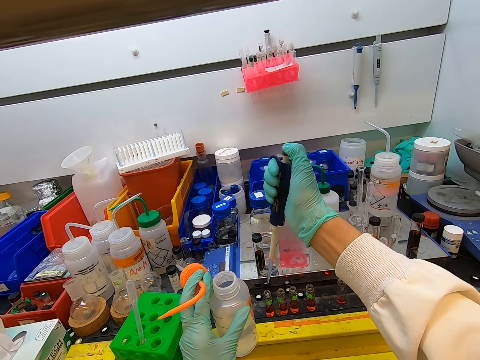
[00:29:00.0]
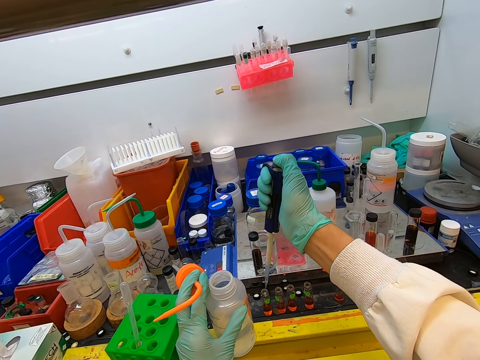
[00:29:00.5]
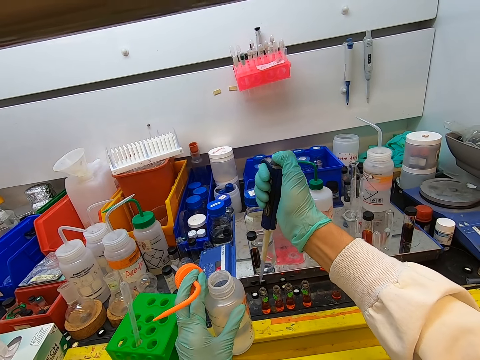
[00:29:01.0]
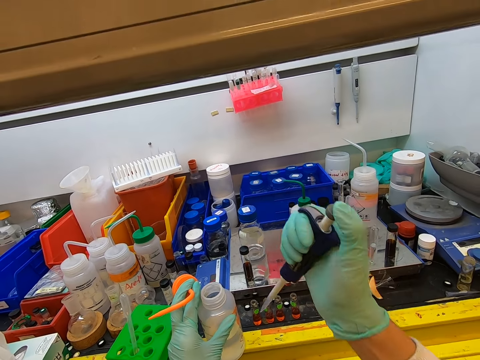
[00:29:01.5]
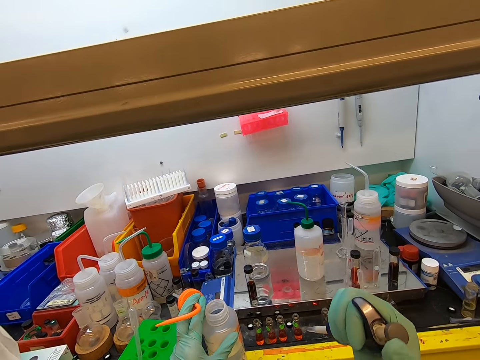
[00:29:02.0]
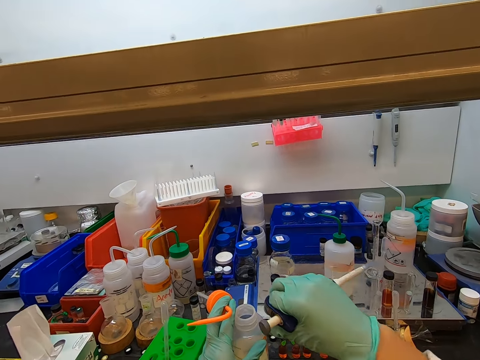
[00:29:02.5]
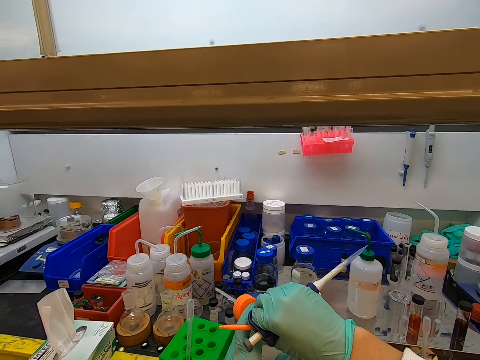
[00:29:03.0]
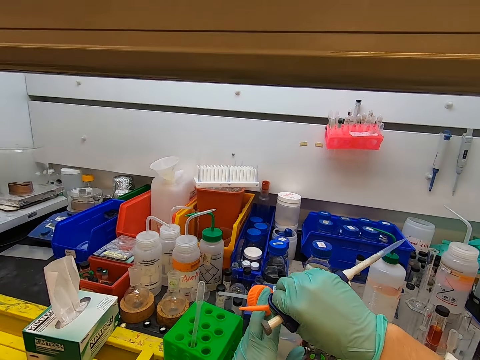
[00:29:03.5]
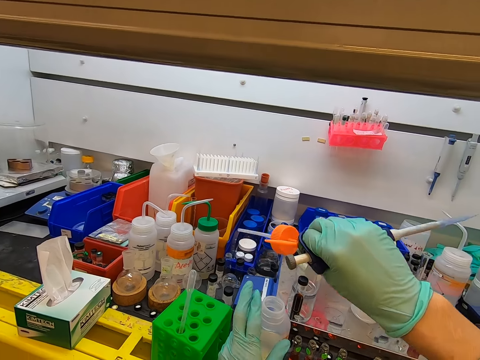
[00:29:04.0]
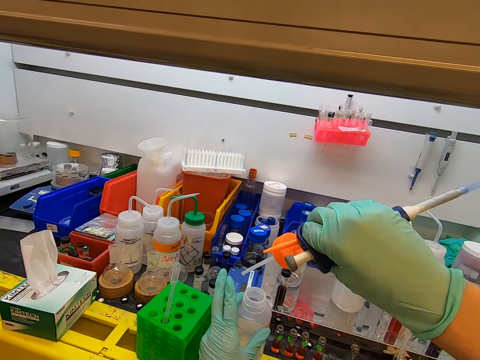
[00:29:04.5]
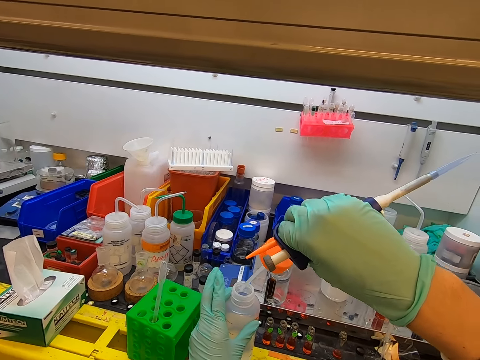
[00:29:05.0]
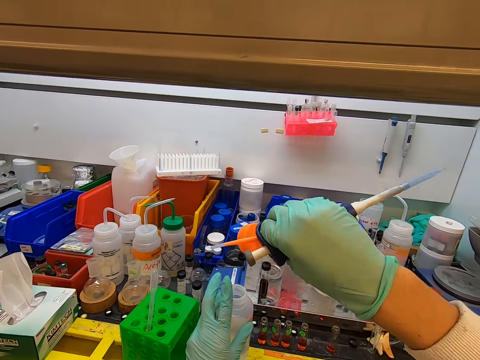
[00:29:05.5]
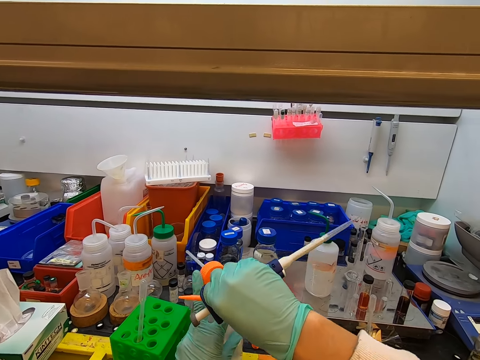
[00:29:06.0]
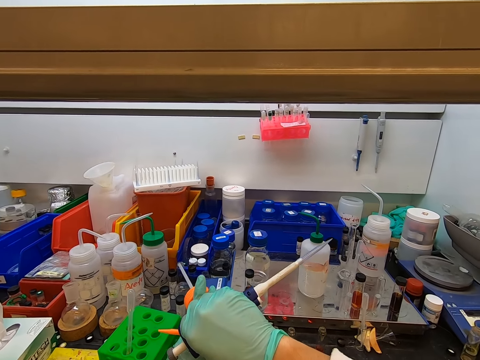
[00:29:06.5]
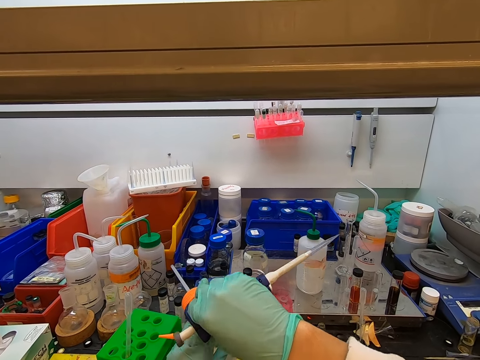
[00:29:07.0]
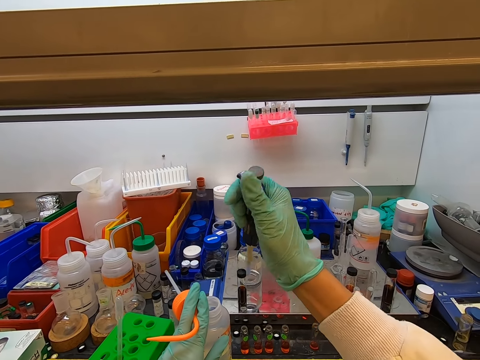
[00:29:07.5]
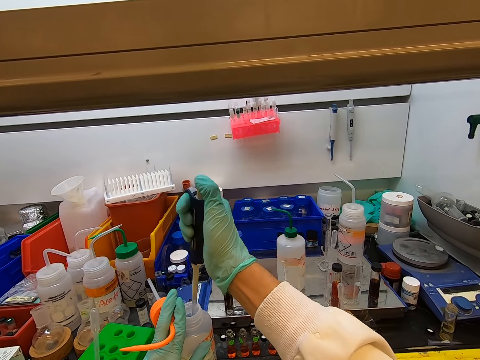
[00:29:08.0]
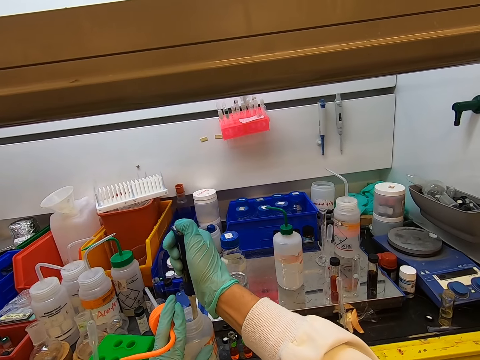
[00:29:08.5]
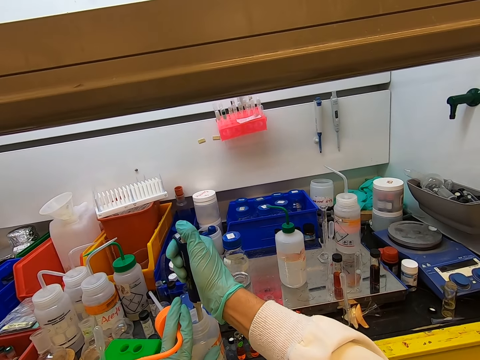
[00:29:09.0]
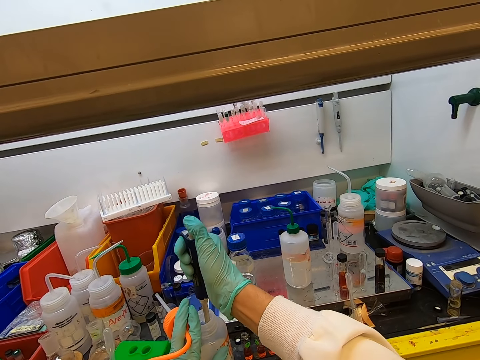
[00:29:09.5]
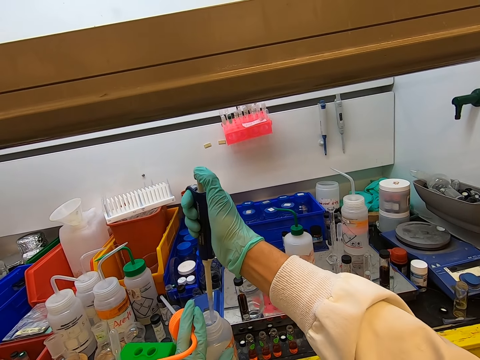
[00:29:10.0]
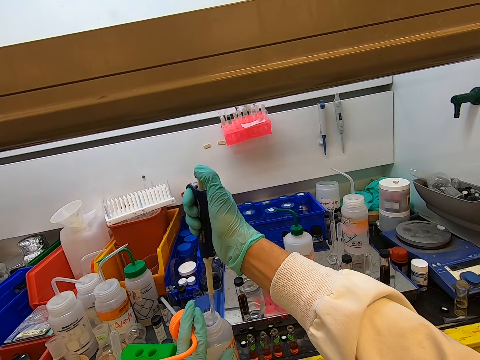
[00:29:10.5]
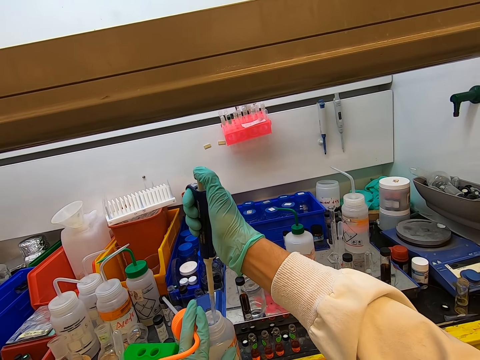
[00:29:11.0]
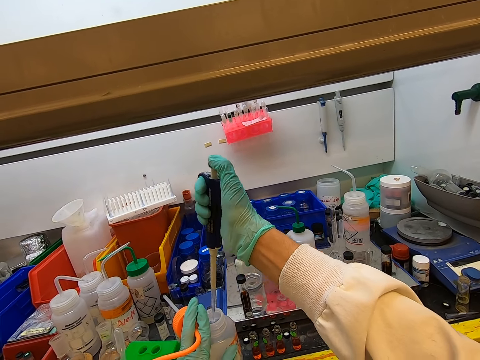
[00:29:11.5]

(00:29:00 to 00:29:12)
The camera wearer adds water in the test tube with a syringe. They put the syringe inside the water.

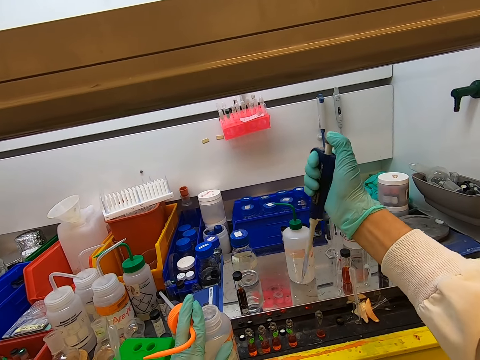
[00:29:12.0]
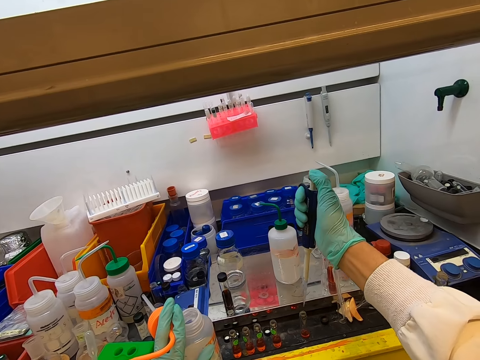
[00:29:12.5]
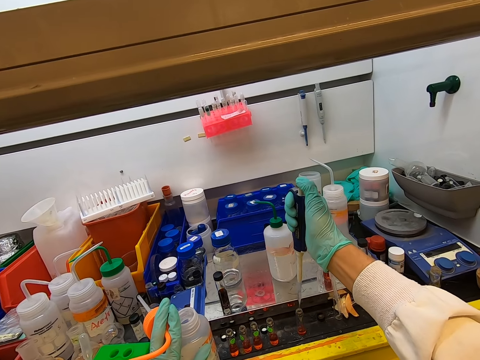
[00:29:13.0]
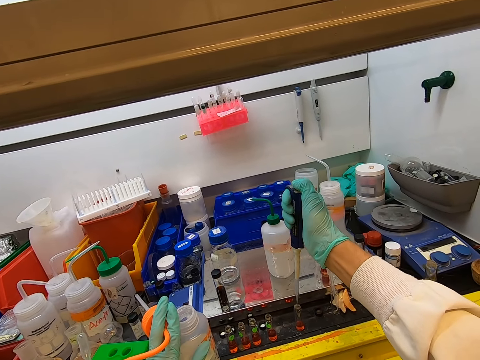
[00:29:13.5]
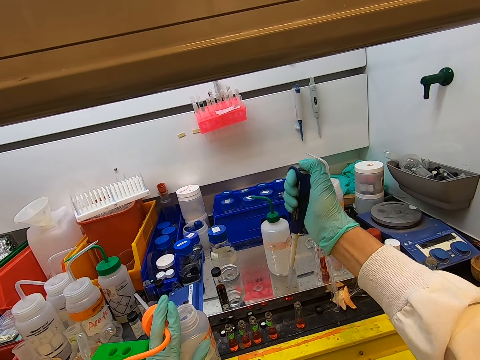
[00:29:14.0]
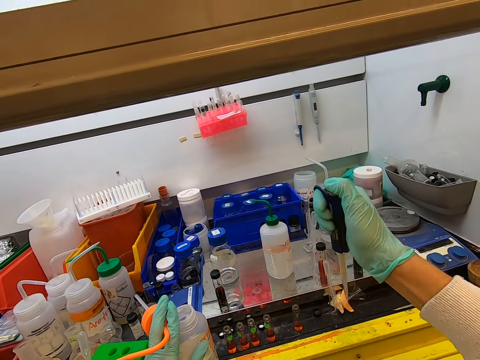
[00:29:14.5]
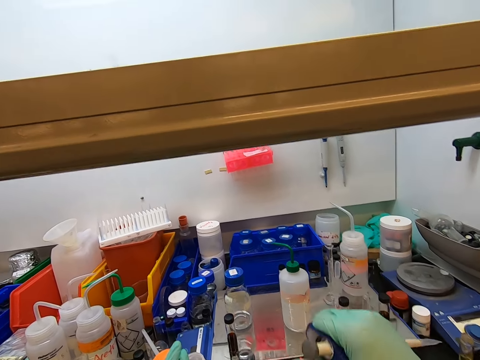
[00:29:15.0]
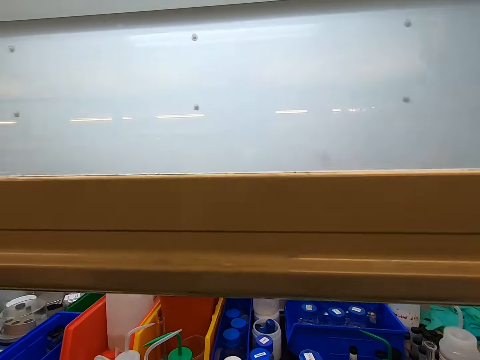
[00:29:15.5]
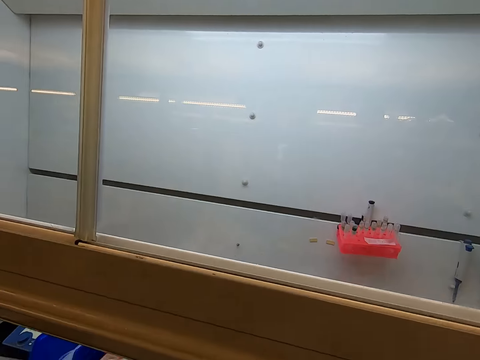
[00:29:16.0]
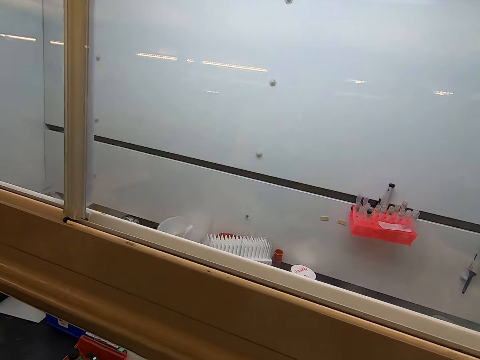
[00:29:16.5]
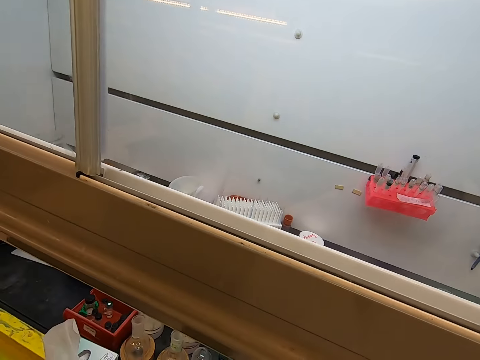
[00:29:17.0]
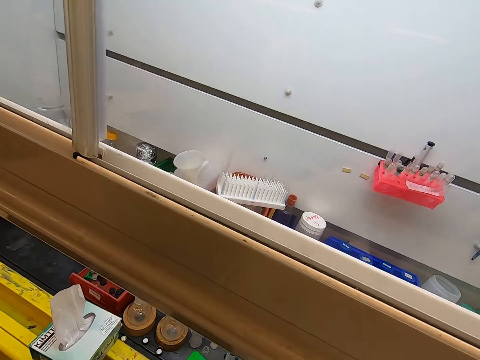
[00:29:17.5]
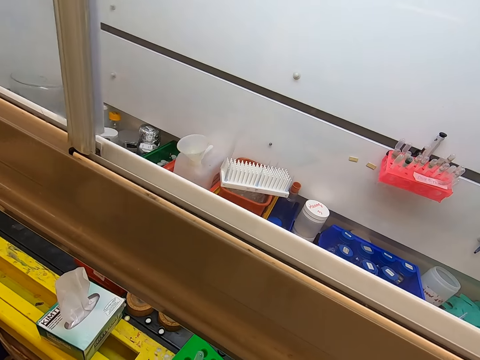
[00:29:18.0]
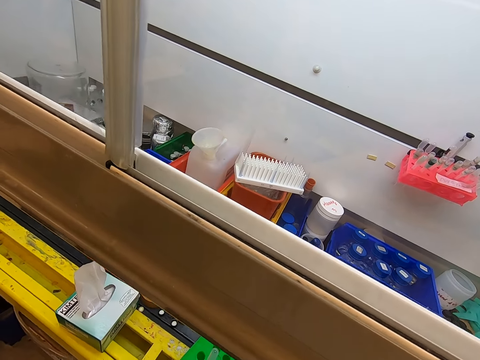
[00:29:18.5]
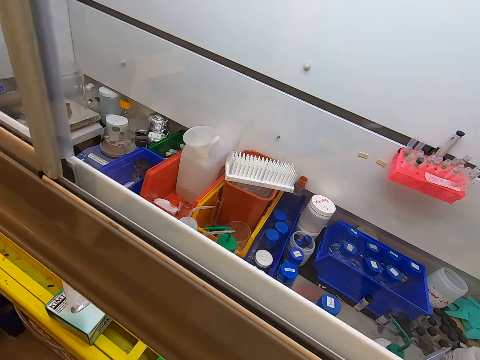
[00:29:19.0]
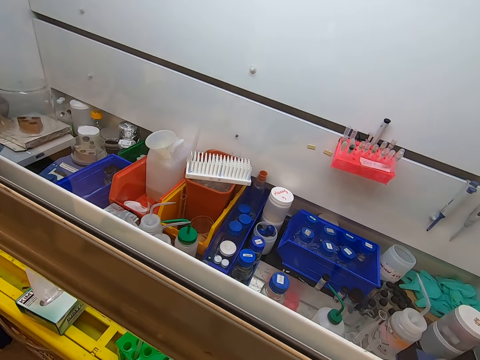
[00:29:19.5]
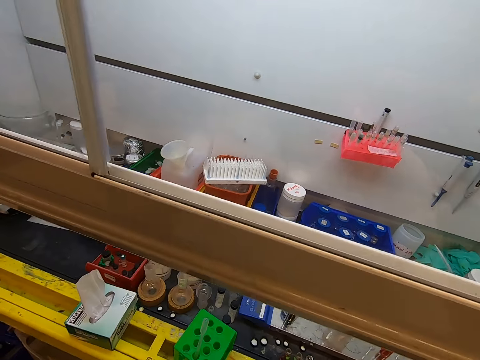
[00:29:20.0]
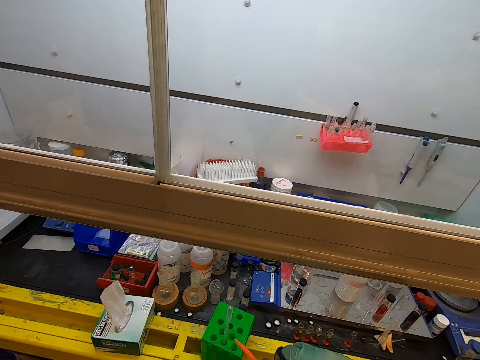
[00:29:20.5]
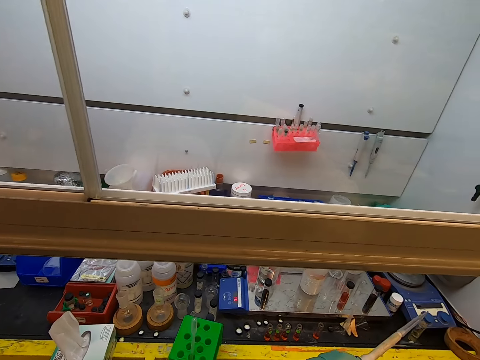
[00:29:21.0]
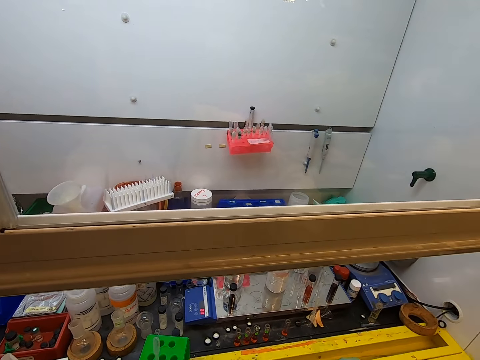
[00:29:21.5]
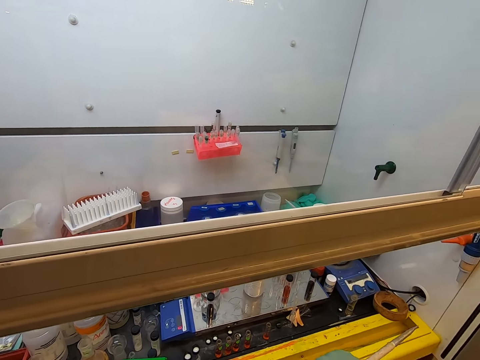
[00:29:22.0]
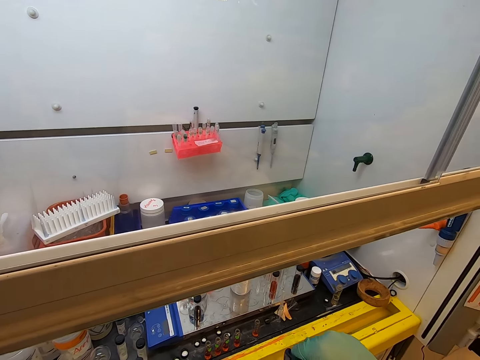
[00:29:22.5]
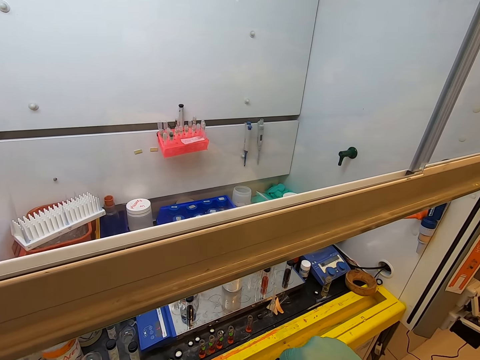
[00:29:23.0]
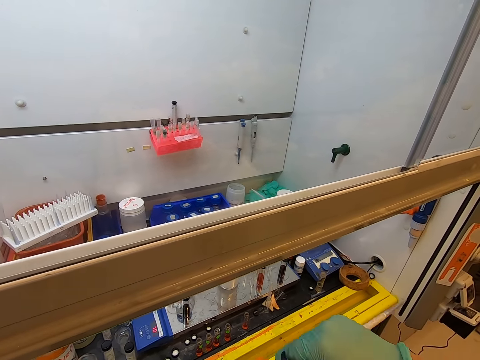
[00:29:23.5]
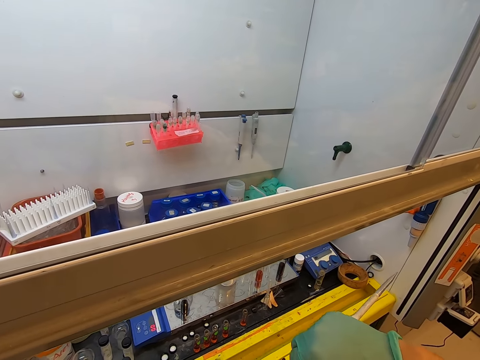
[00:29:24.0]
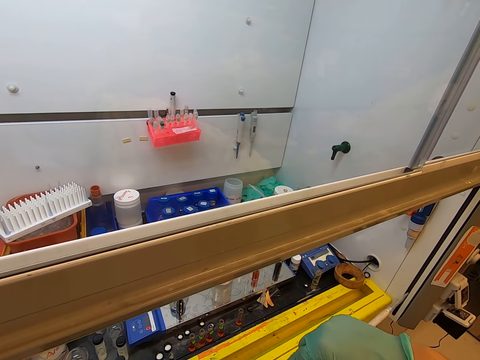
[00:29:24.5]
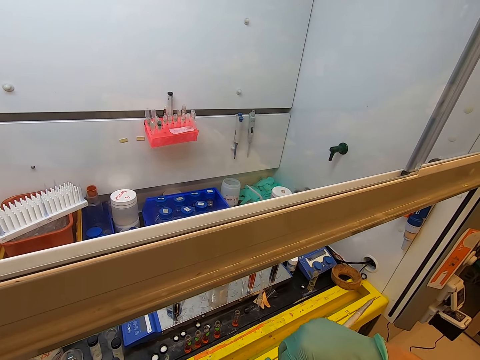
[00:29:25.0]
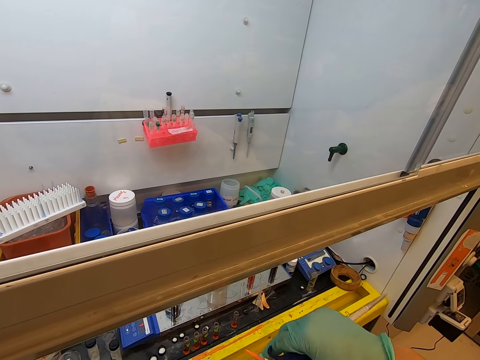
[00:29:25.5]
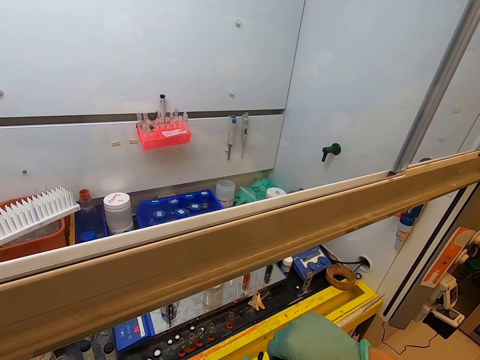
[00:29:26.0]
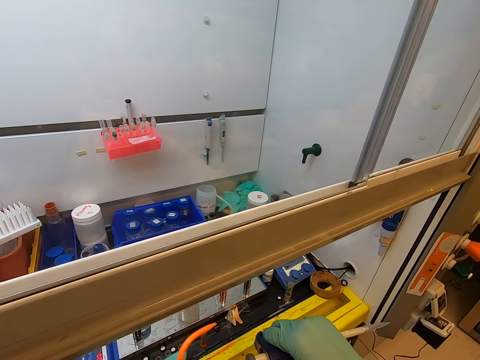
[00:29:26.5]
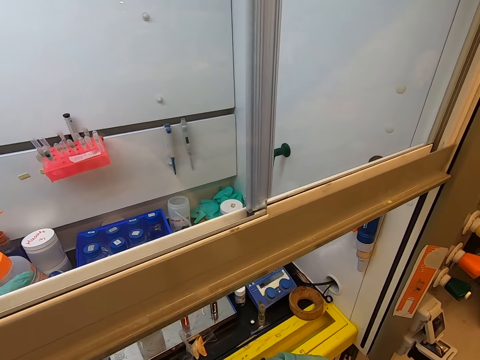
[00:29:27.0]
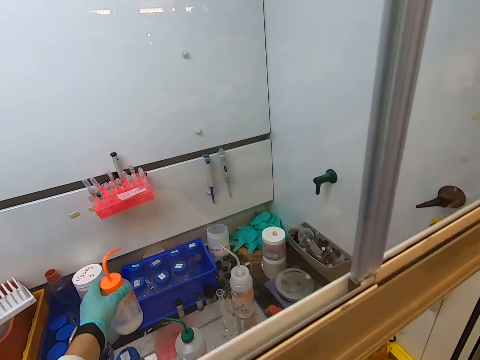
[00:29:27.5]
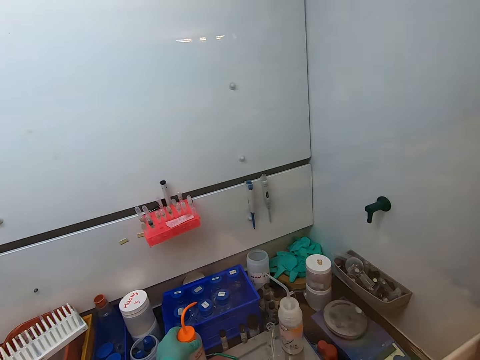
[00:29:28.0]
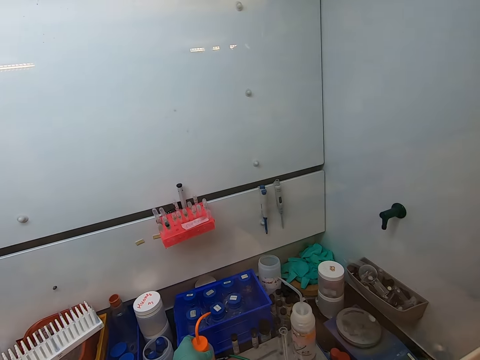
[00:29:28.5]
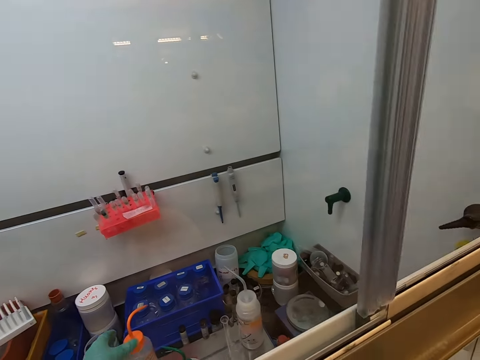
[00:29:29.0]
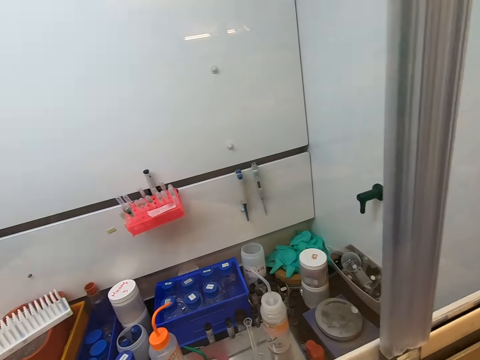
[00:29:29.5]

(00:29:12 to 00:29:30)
The camera wearer adds water in the test tube with a syringe. They look around the room. They stare in the laboratory. They put the water bottle on the table.
